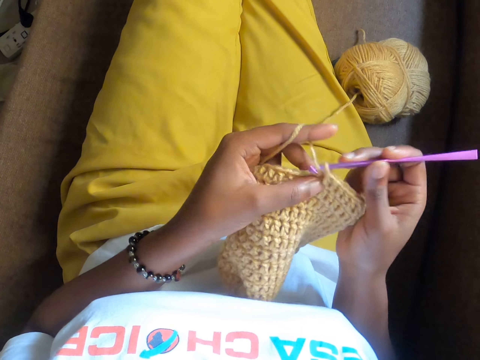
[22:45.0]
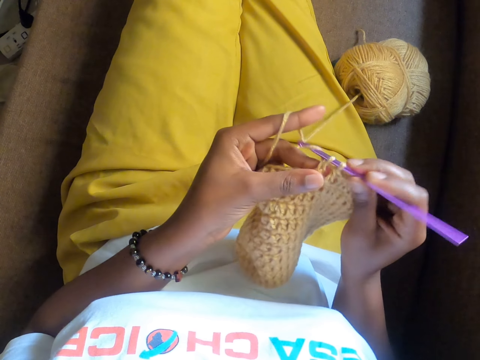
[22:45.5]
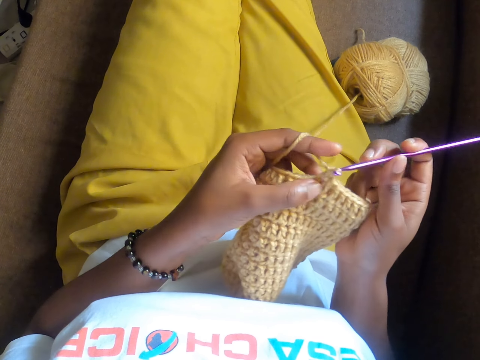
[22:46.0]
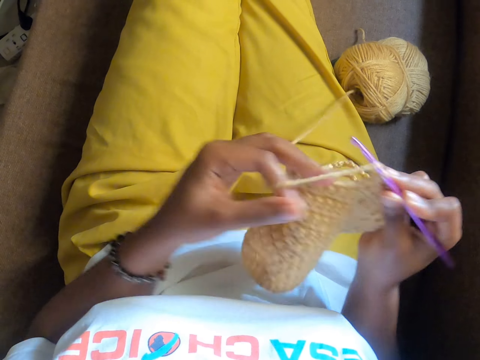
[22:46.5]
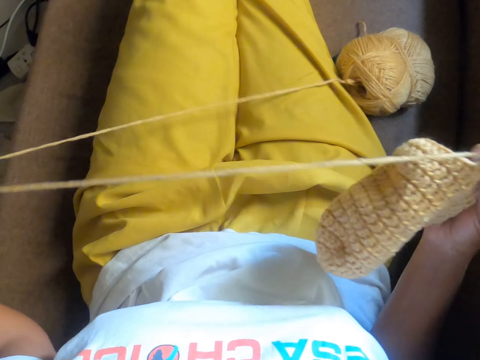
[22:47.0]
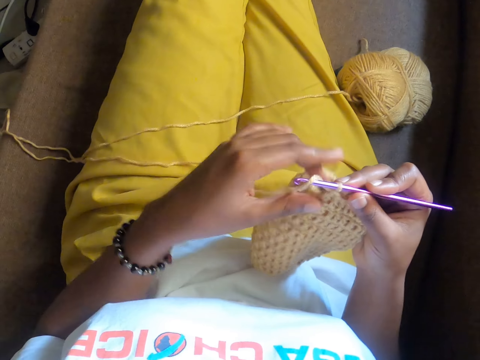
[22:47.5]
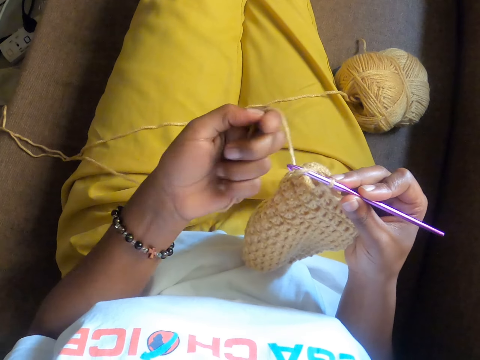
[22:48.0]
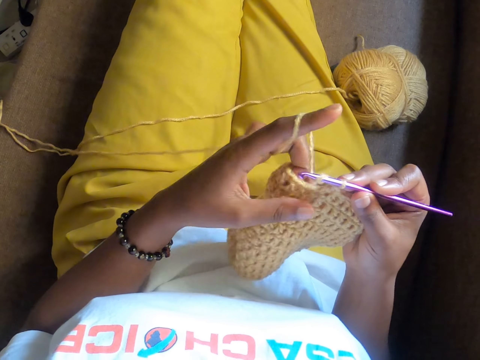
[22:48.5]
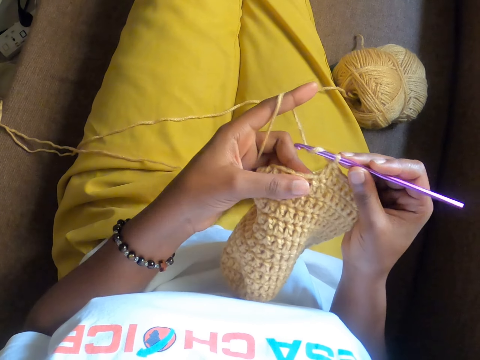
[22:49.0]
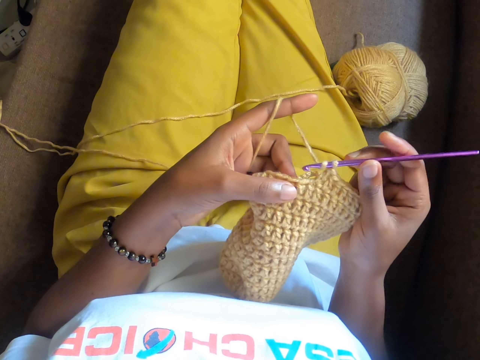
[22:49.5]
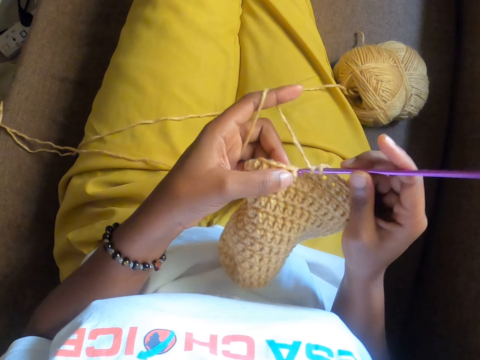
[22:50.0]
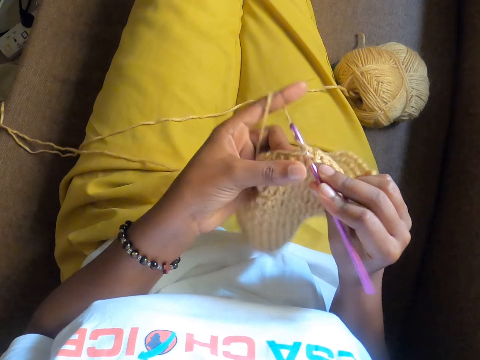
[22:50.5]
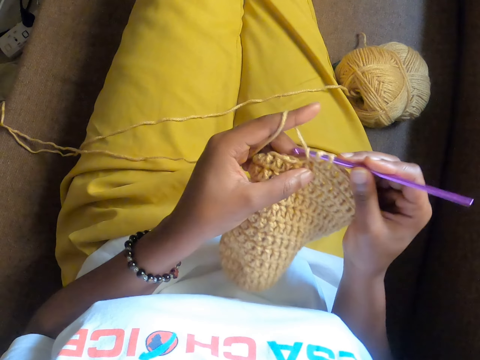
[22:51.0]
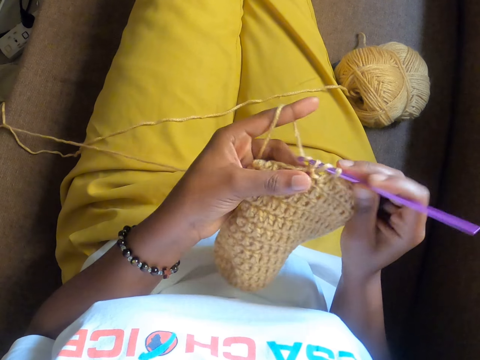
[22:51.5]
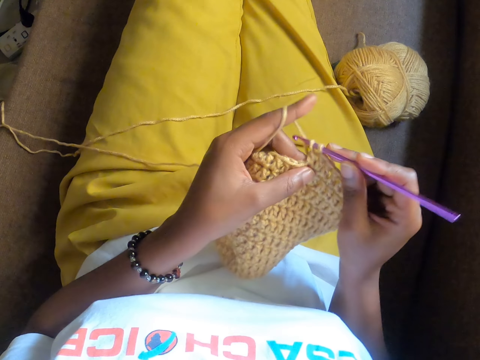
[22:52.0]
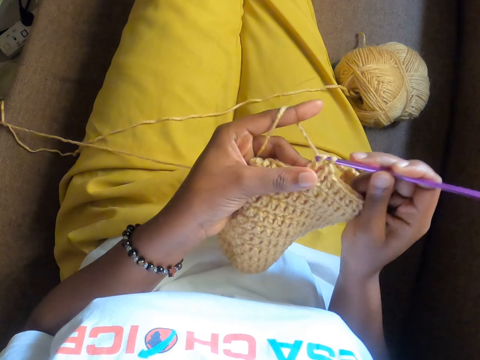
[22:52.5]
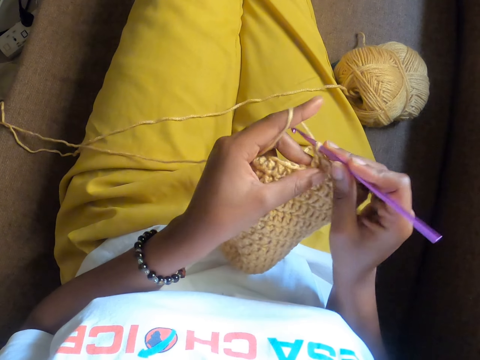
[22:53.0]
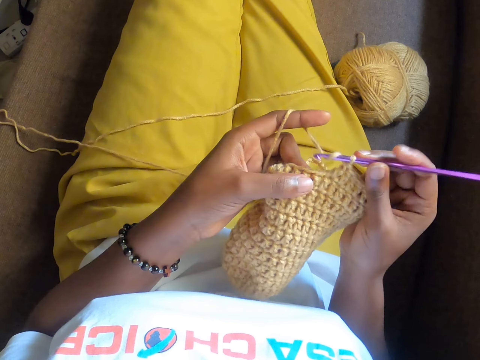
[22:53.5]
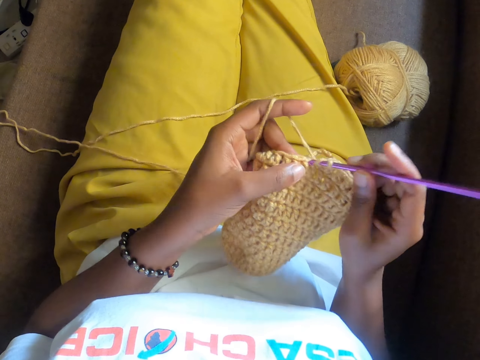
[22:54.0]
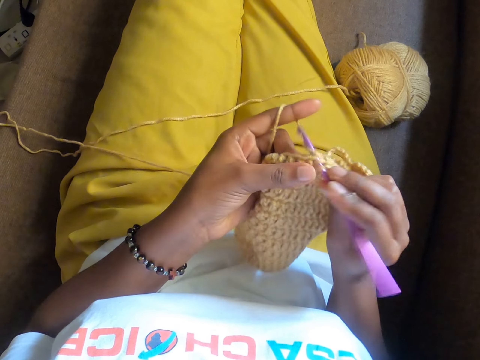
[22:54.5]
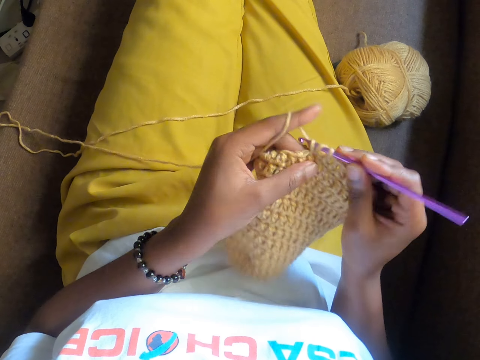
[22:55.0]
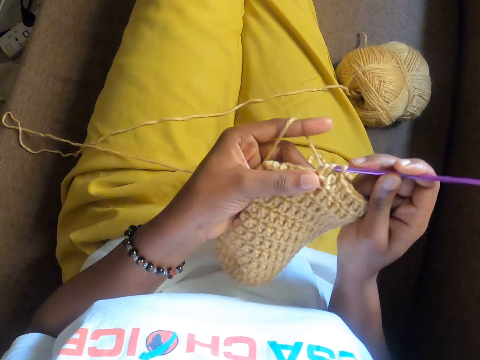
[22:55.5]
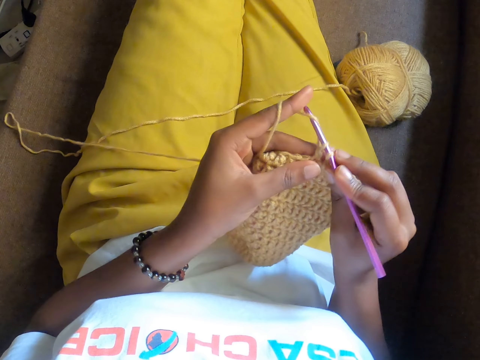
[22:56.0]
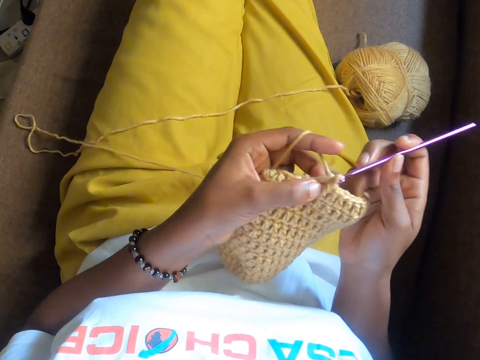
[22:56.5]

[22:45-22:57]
The camera wearer pulls the crochet yarn with her left hand. She holds the crochet with both hands. She crochets with both hands. She knits the fabric.

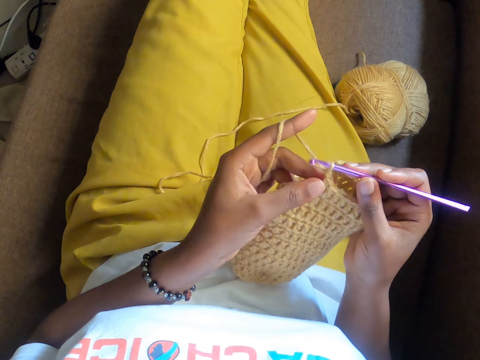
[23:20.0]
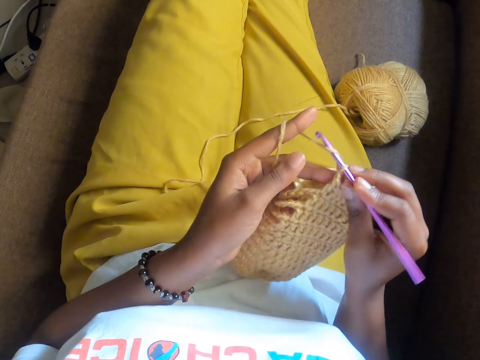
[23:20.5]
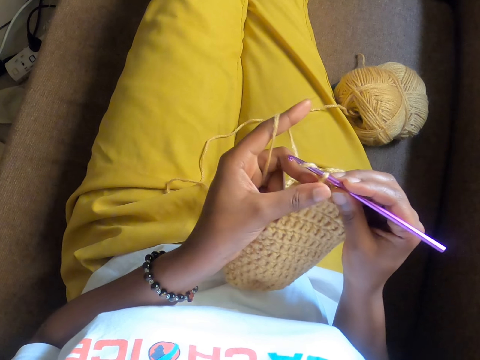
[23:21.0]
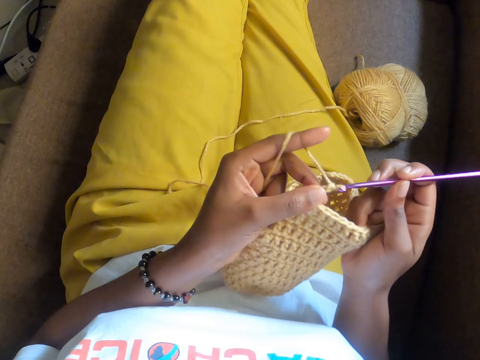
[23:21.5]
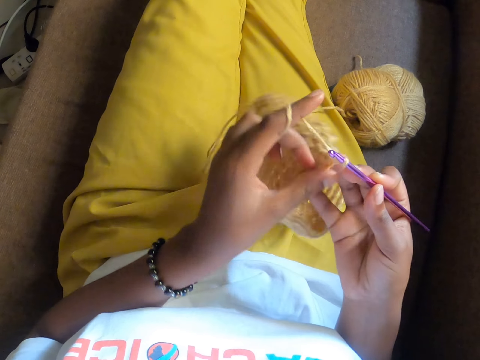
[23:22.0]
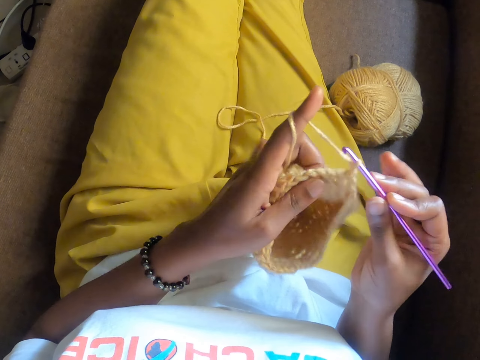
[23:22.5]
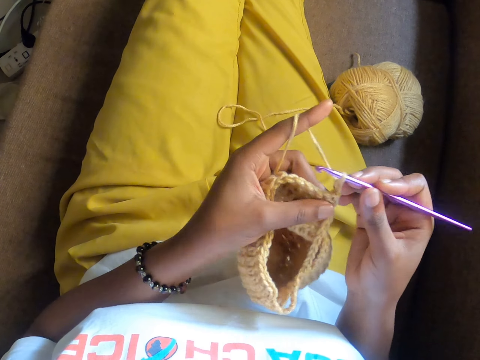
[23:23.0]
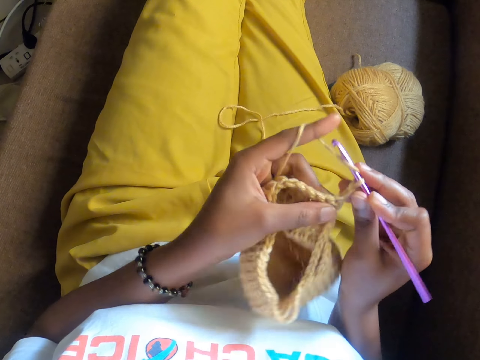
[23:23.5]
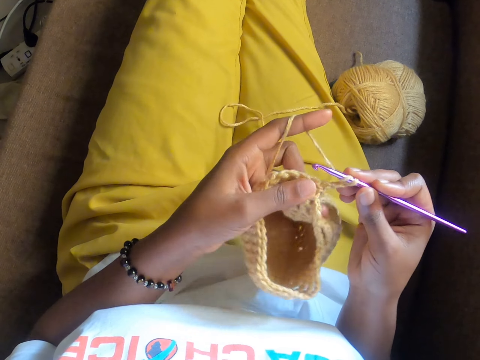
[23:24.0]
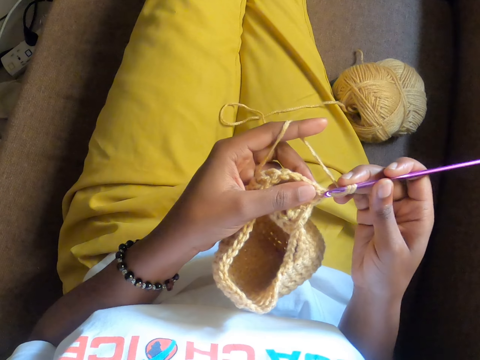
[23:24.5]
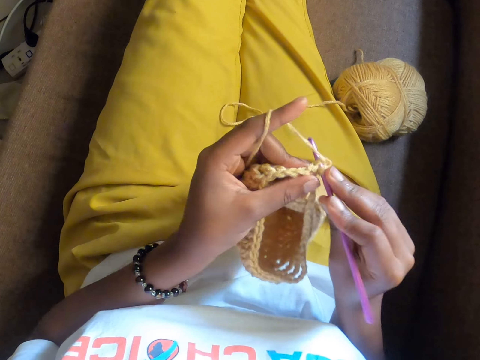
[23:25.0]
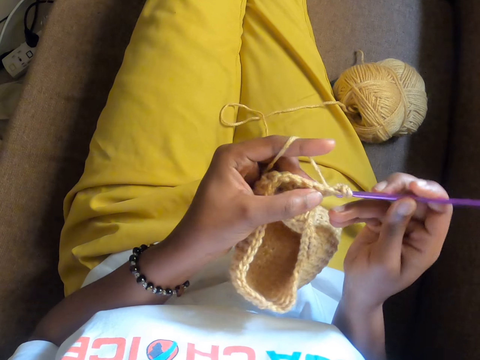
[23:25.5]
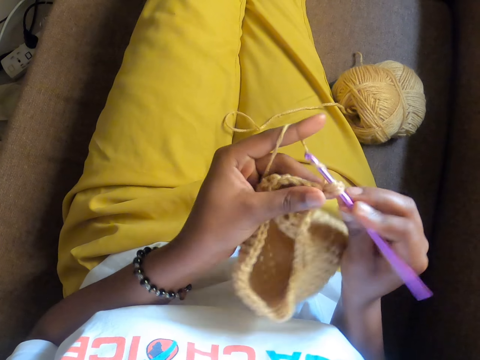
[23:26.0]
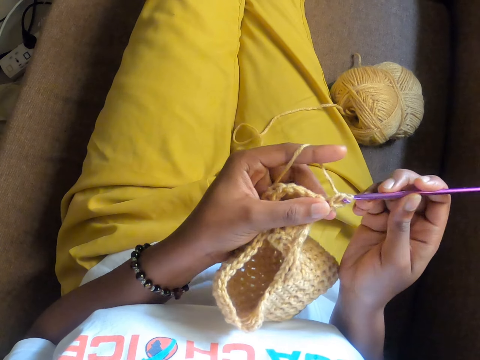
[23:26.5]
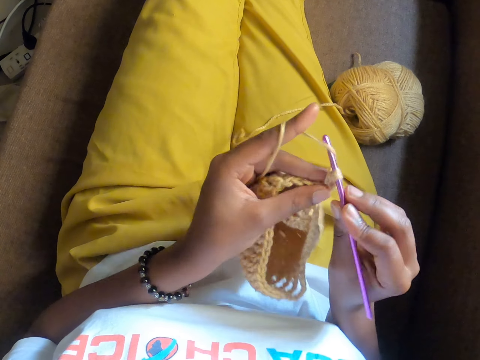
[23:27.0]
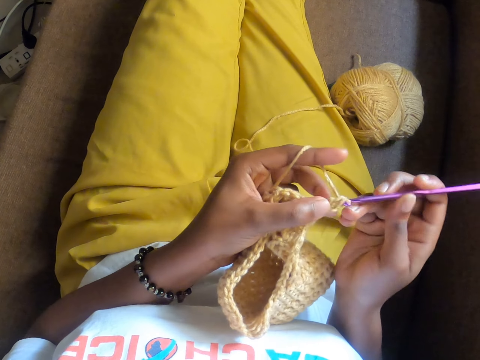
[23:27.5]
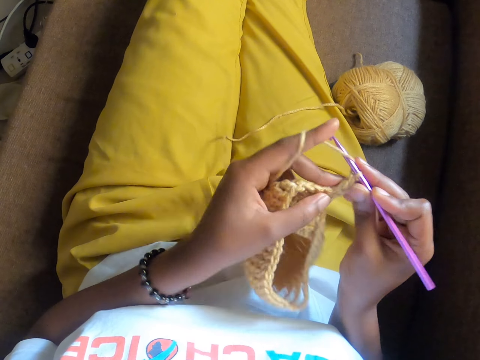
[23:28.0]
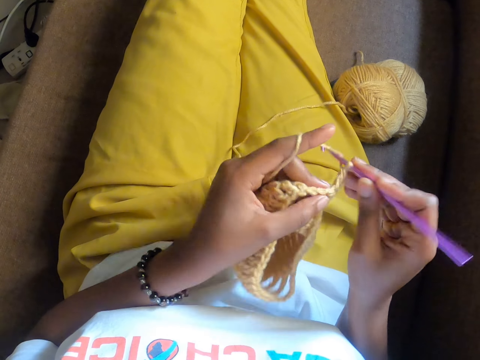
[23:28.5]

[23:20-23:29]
The camera wearer adjusts the crochet yarn with both hands. They crochet with both hands.

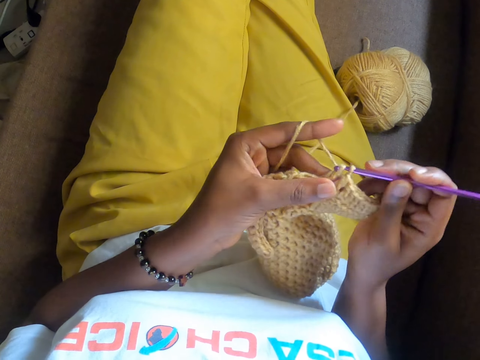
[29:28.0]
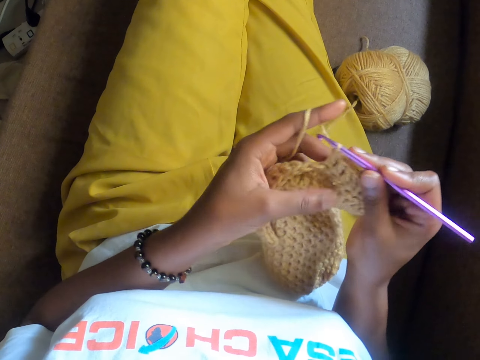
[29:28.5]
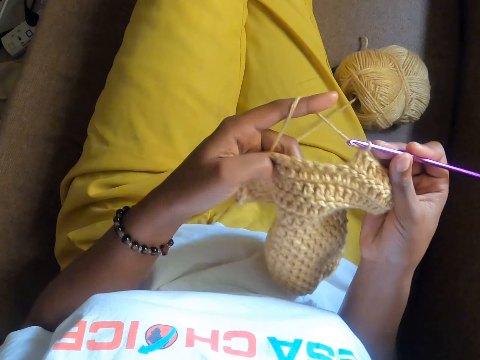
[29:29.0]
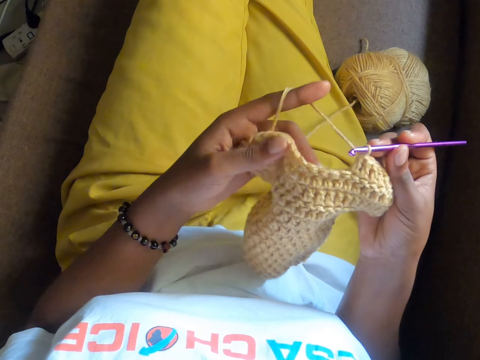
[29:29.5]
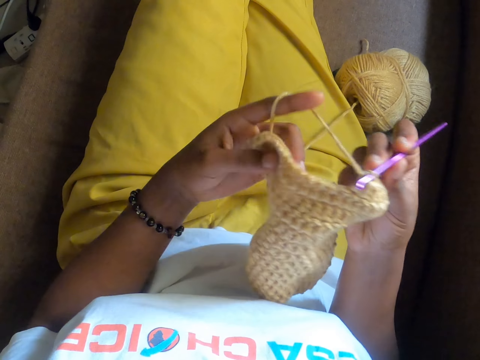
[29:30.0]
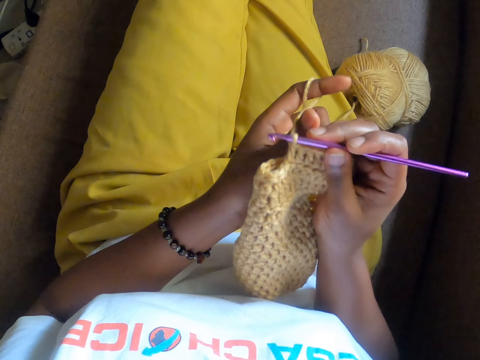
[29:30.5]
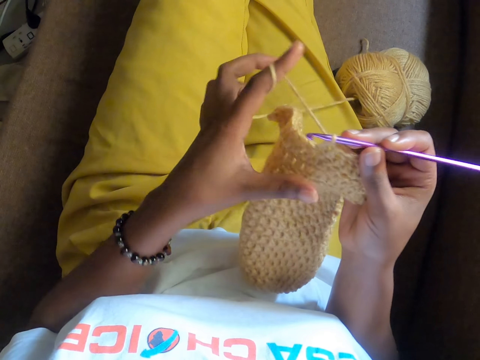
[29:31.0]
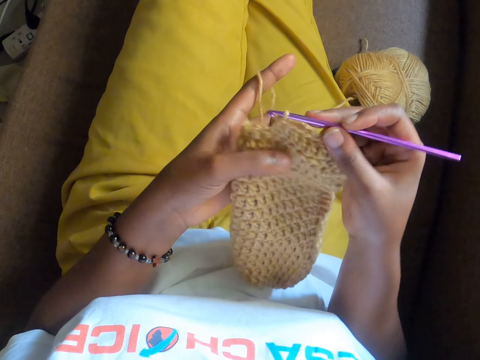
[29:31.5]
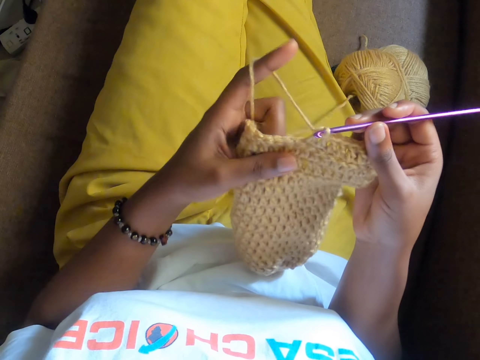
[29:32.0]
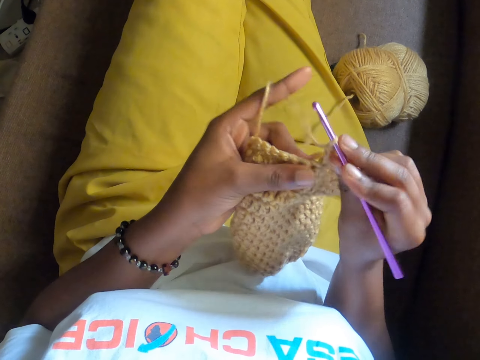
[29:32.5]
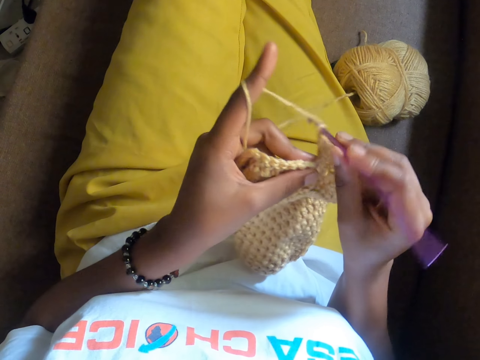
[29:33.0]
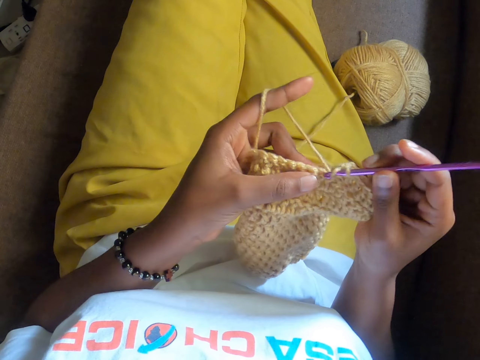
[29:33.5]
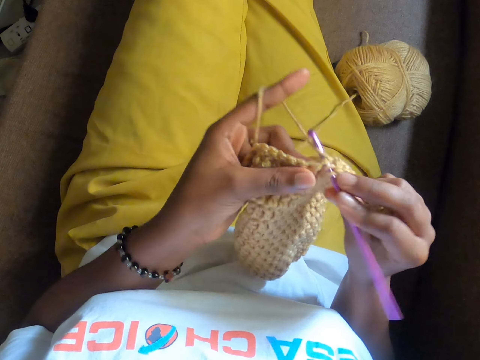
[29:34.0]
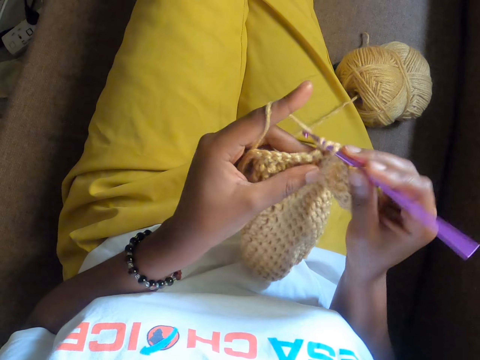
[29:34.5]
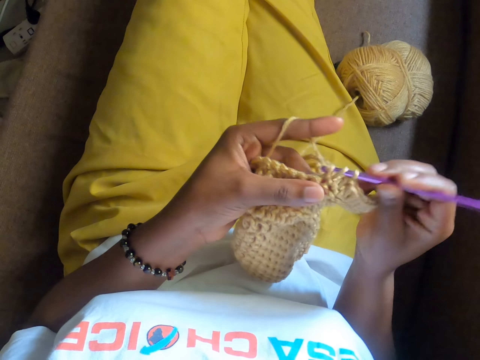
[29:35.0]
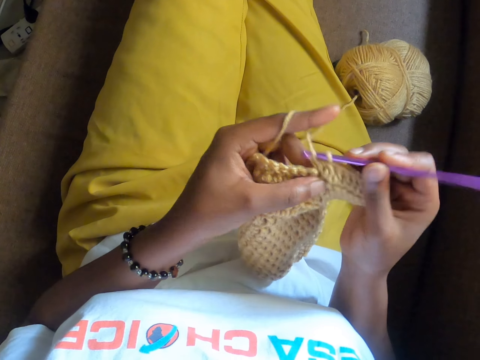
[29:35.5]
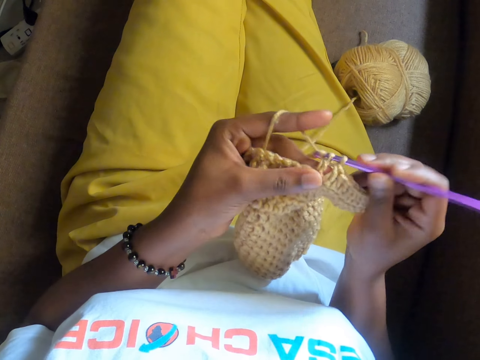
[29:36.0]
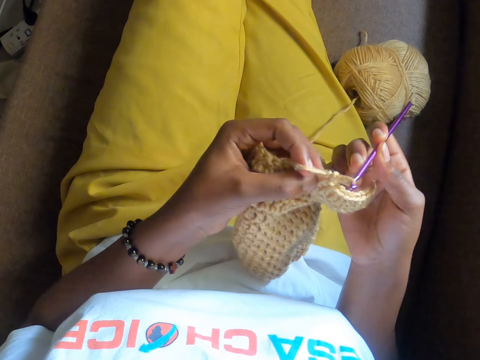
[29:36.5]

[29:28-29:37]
The camera wearer touches the crocheted thread. They knit with the crochet hook.
